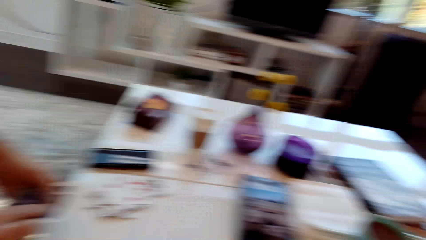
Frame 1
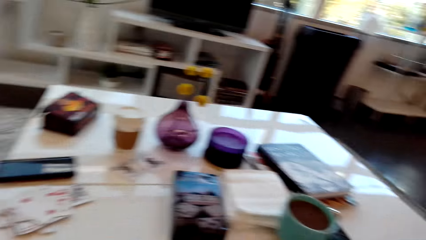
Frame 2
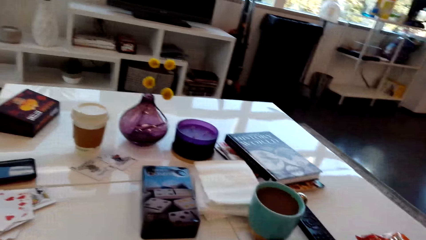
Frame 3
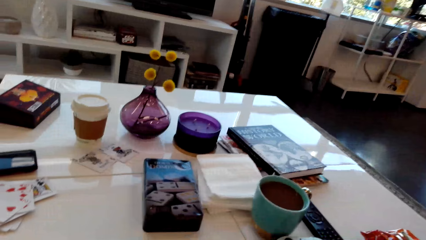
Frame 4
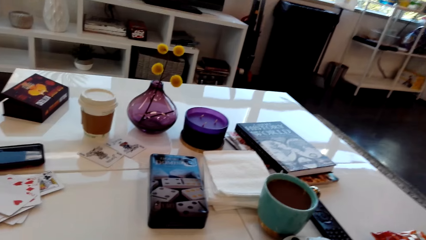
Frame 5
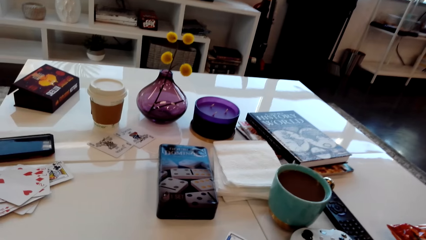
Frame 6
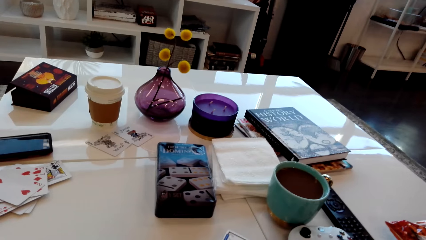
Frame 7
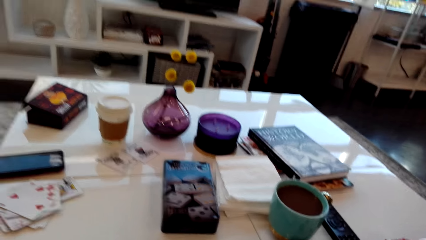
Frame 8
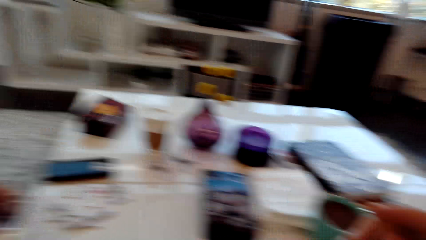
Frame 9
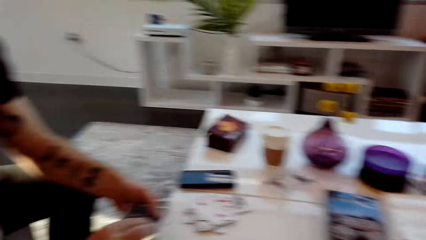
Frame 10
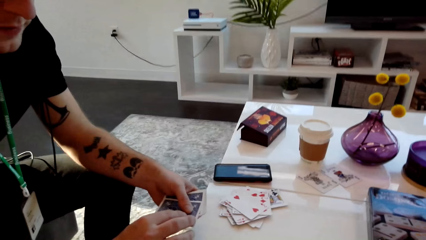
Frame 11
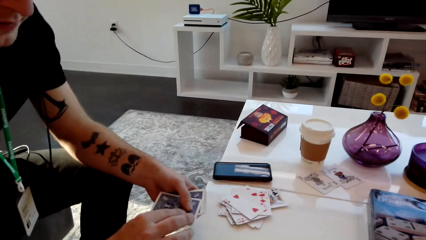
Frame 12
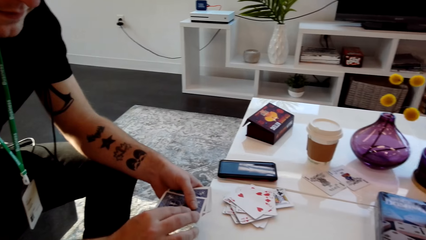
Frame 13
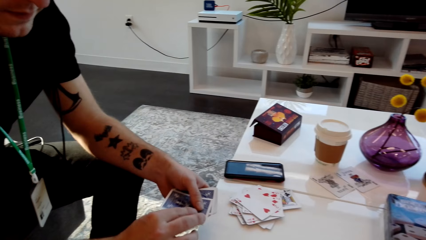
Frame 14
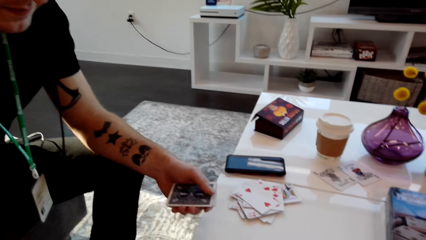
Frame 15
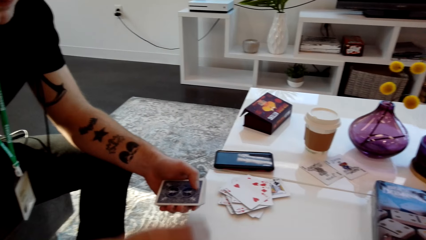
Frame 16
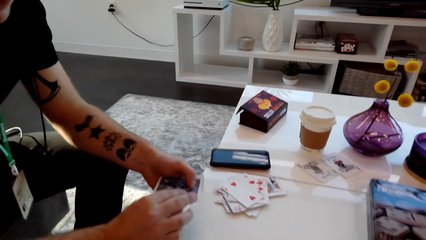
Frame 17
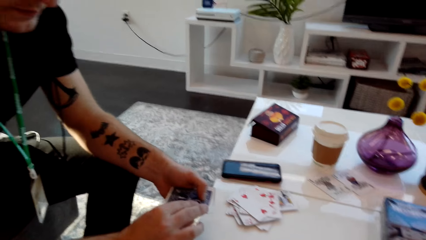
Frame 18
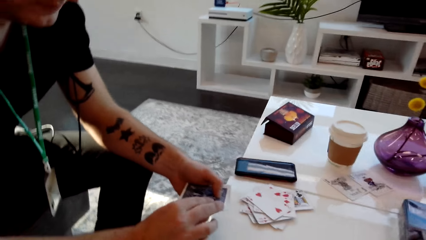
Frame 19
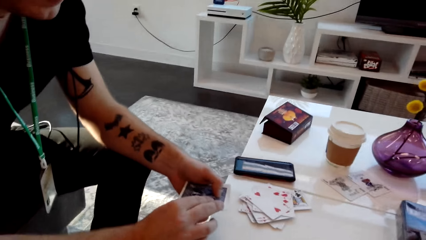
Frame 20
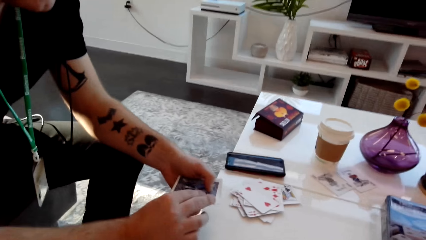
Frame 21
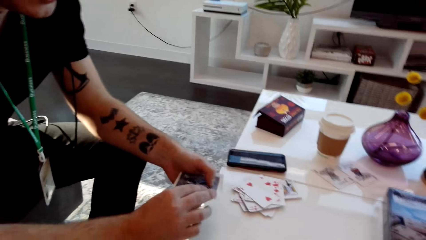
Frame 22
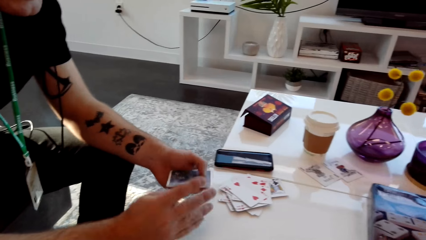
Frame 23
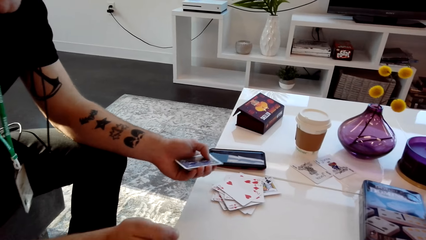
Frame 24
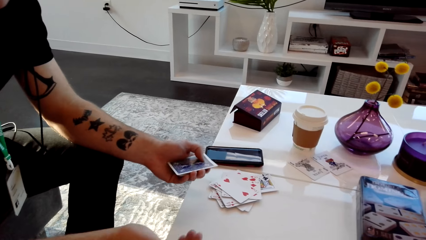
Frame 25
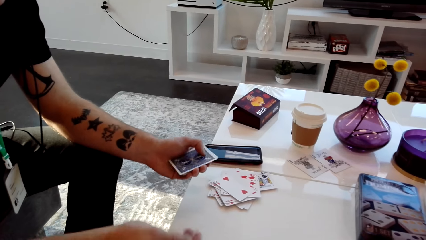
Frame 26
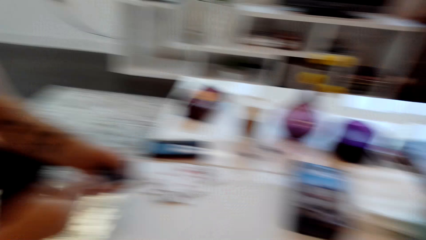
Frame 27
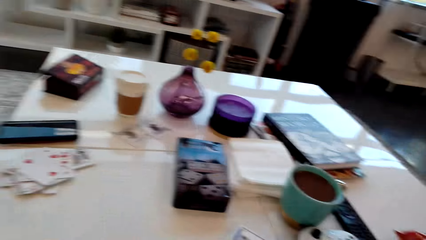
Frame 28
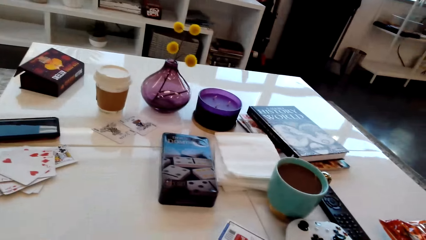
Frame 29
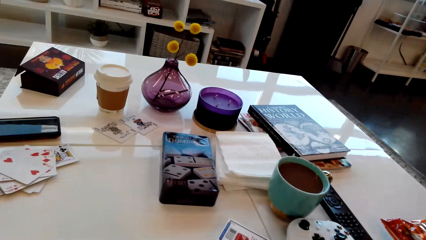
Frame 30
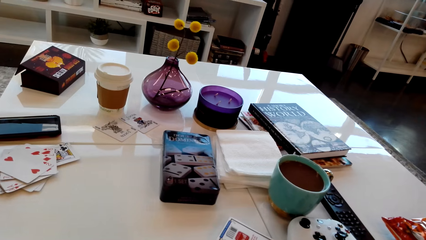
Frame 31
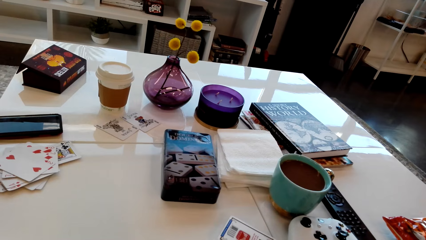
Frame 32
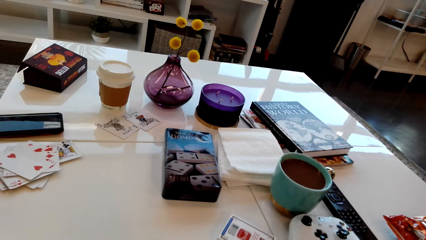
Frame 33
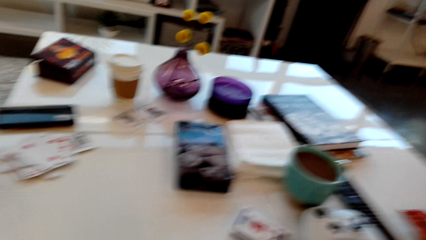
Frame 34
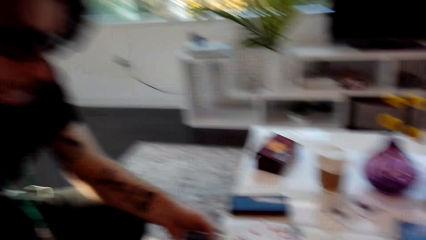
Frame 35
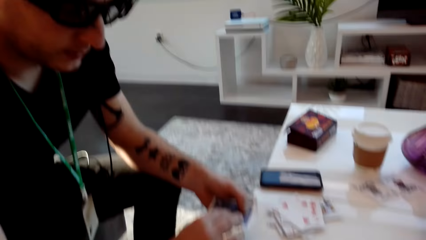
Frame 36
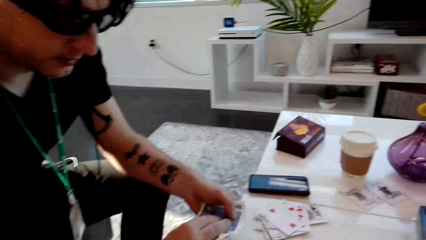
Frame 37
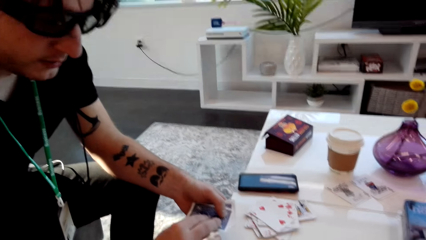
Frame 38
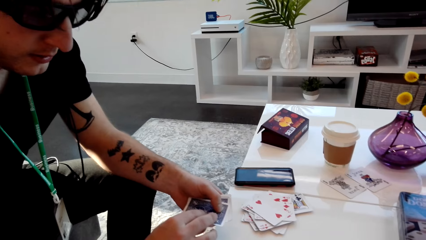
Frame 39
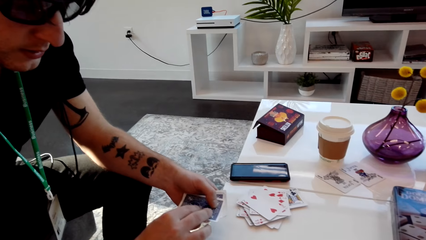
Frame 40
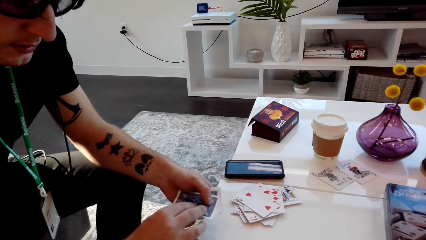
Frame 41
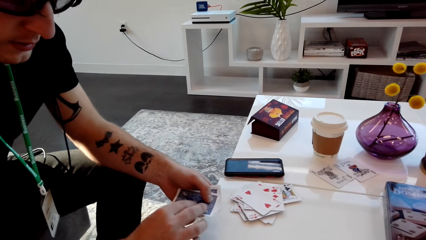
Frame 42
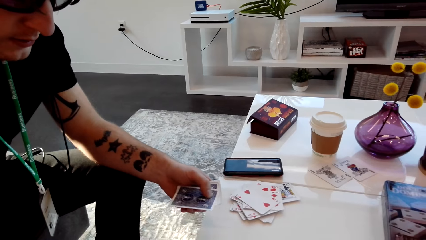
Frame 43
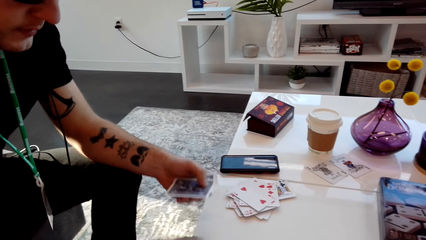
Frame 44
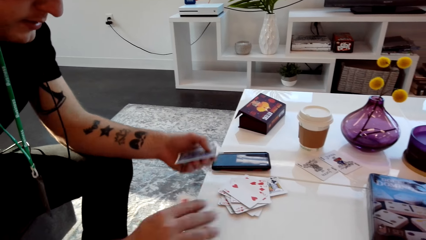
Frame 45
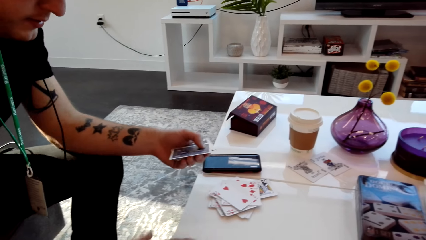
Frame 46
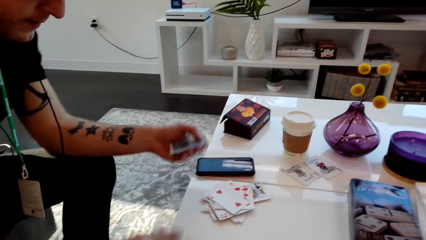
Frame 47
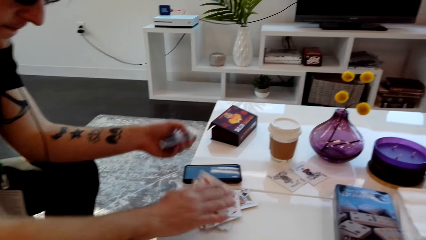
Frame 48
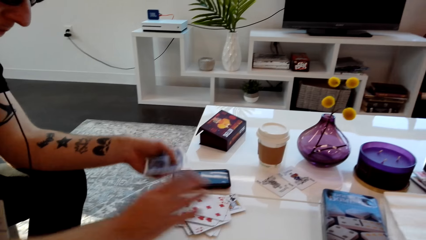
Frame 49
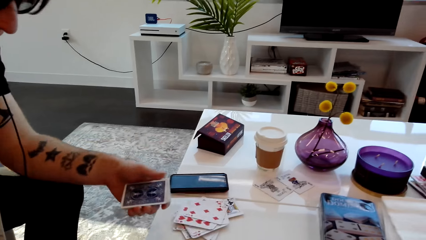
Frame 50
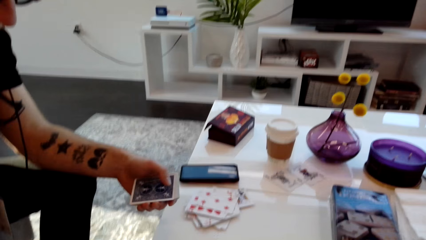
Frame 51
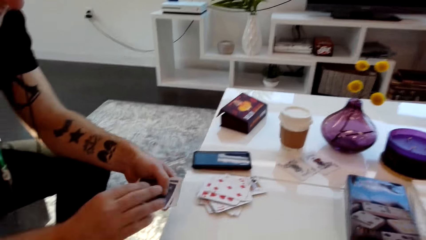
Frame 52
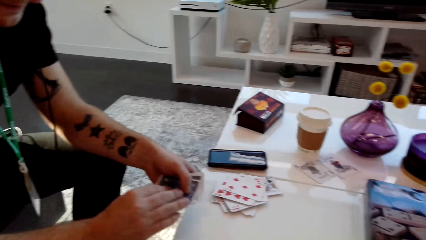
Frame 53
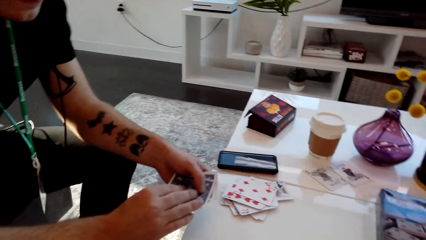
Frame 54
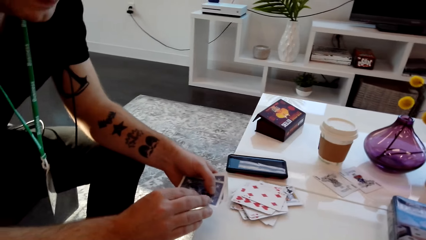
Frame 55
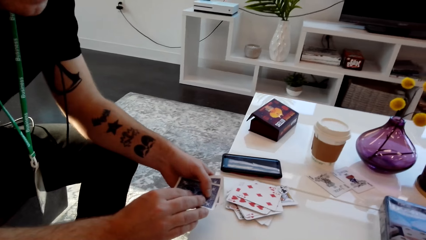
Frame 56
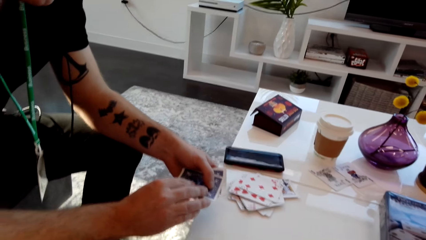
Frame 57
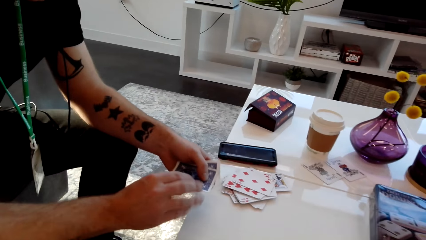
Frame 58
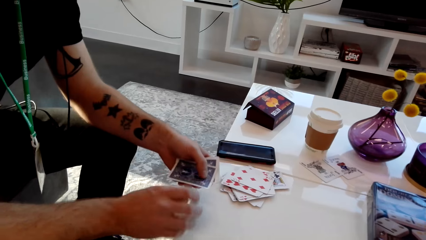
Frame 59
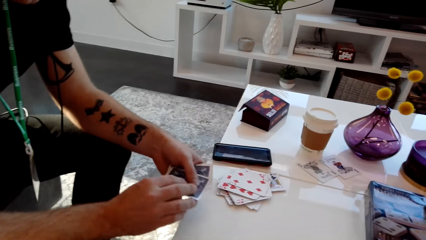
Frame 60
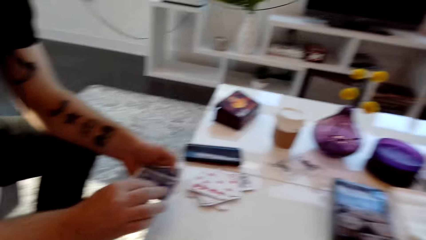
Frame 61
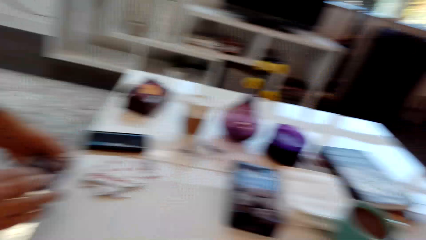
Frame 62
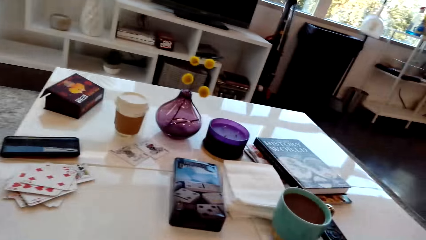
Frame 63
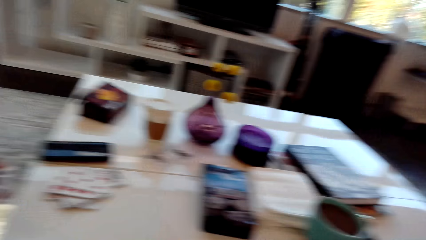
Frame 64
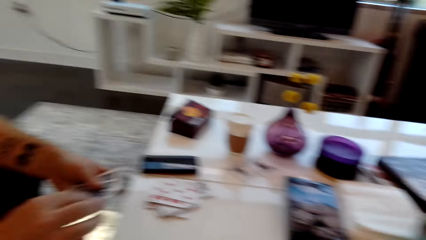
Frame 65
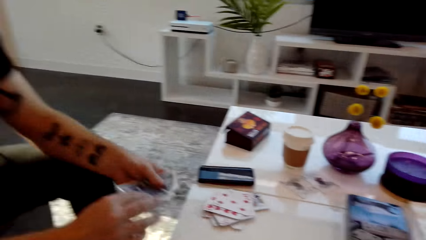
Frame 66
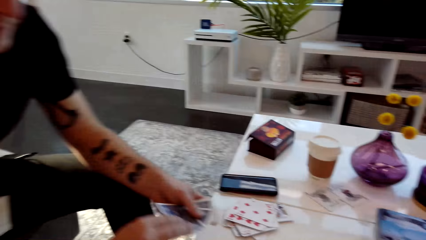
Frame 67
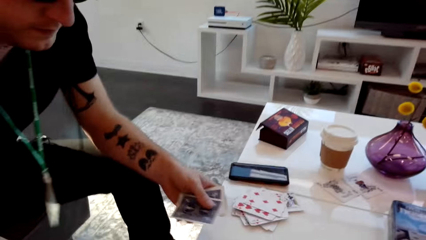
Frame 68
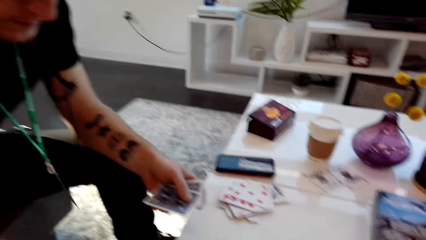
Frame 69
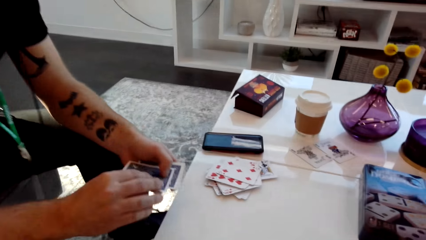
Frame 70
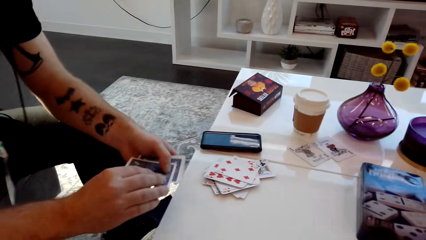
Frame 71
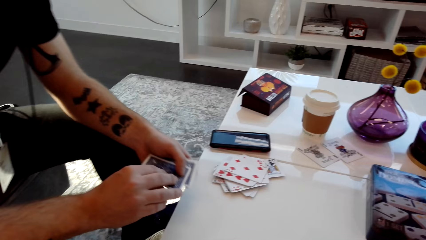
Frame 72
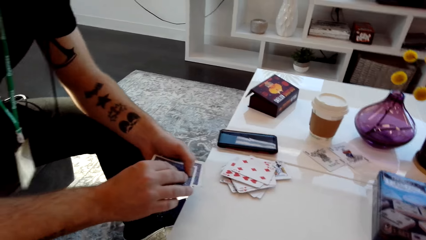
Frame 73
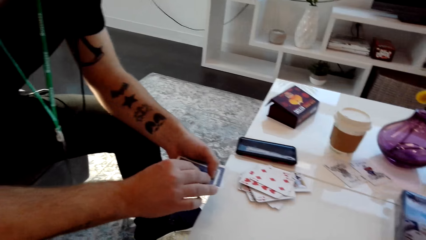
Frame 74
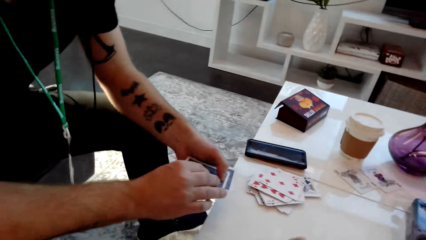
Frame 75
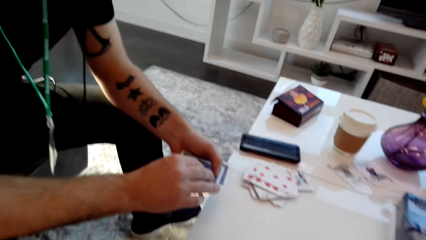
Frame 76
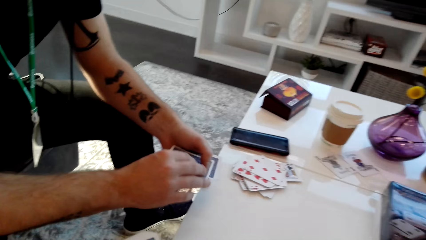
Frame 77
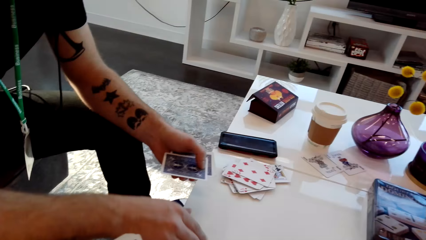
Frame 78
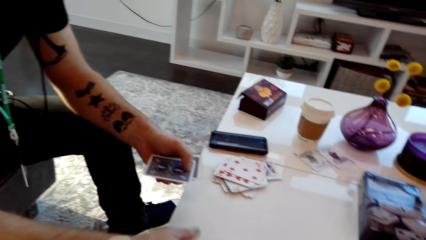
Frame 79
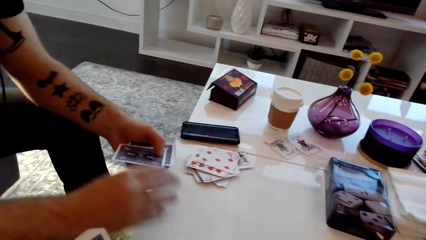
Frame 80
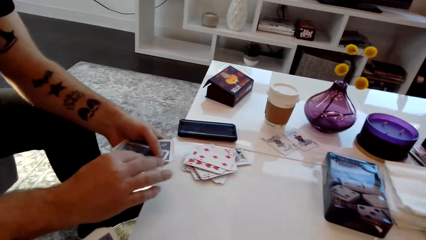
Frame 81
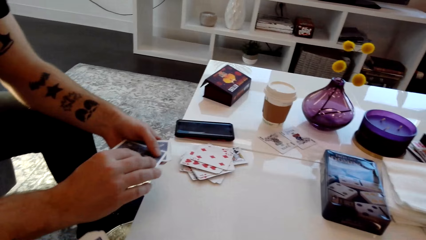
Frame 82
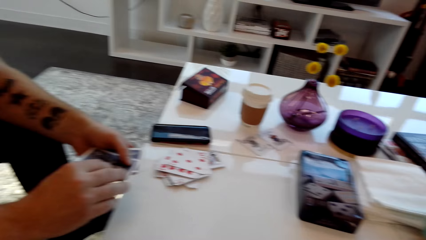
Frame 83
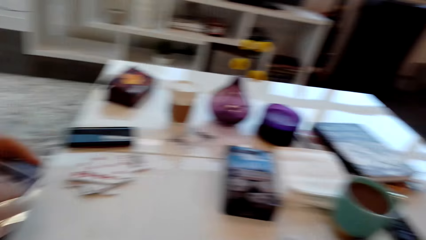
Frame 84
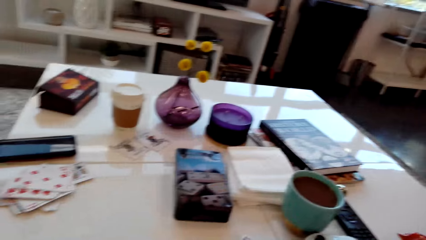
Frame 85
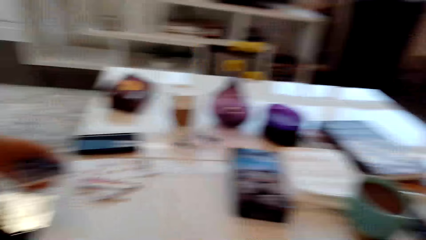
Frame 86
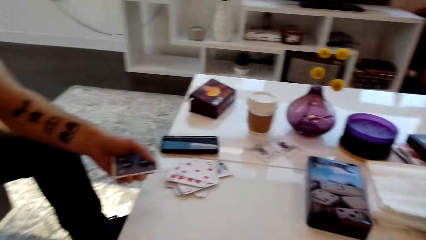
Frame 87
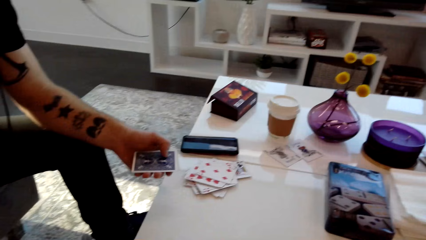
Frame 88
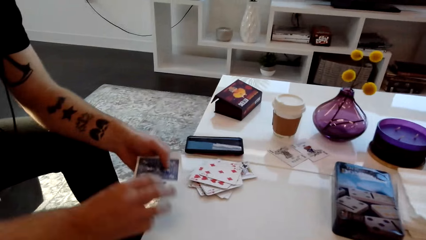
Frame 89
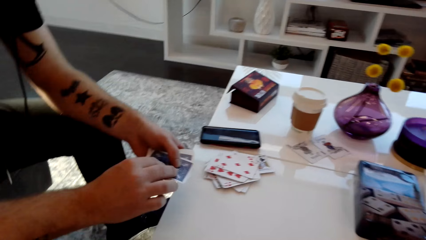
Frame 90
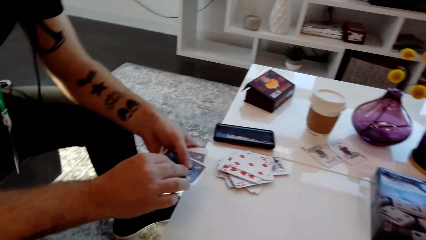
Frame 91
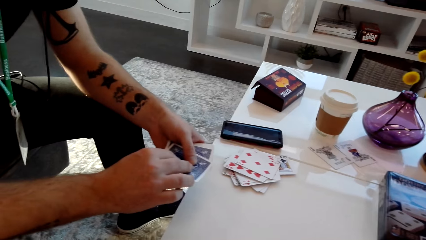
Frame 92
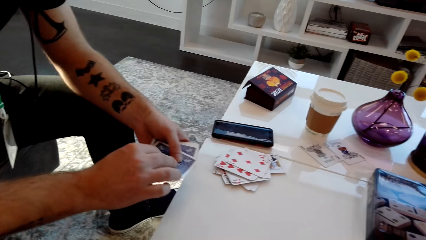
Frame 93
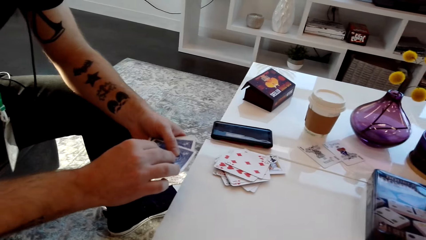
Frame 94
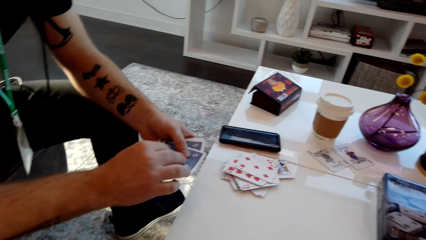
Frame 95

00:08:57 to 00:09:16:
A man speaks and drops a card. The man drops the cards. The camera wearer places the card on the table. The man speaks, collects the cards from the table, moves the card, and places the cards on the table. The man places the cards on the table again. The camera wearer places the card on the table. The man drops the cards. The camera wearer speaks, looks around, and places the card on the table. The man hits the table.
